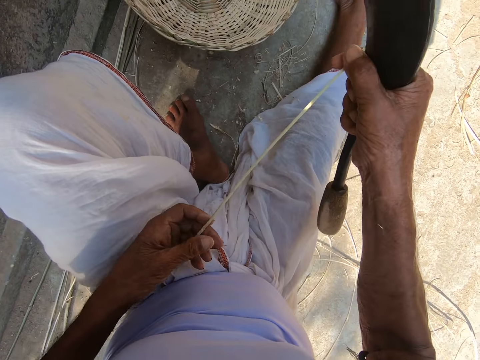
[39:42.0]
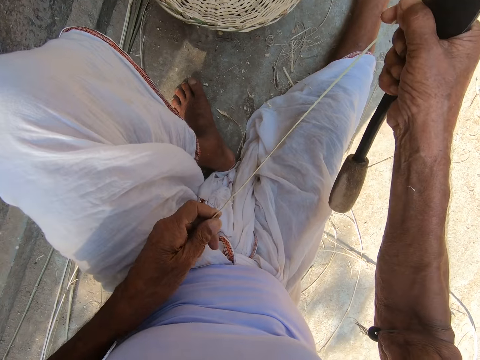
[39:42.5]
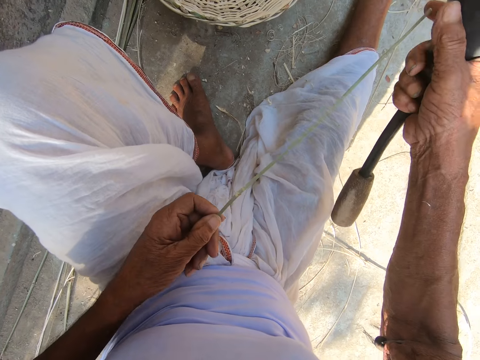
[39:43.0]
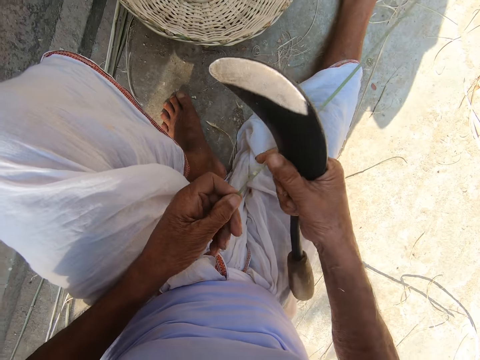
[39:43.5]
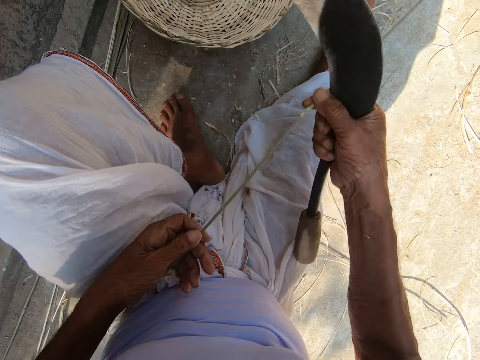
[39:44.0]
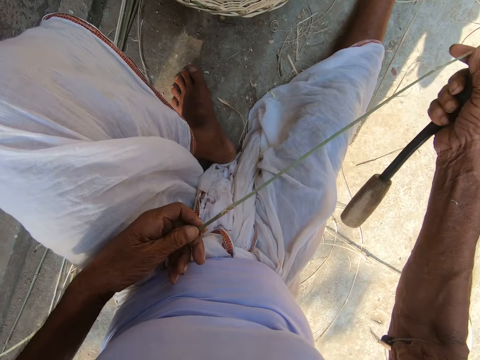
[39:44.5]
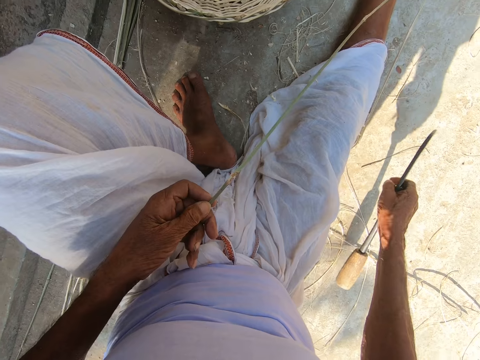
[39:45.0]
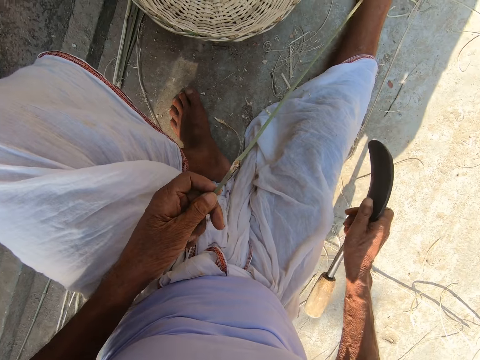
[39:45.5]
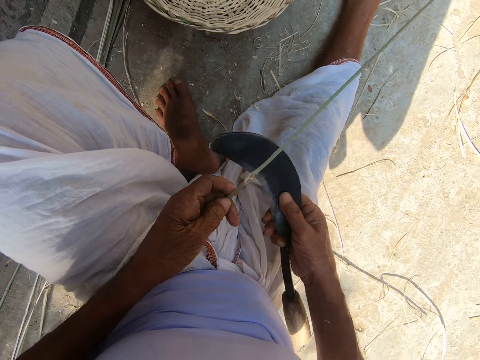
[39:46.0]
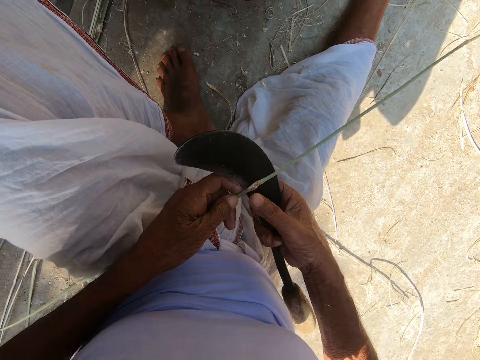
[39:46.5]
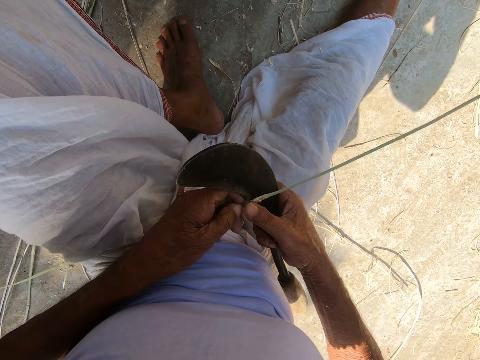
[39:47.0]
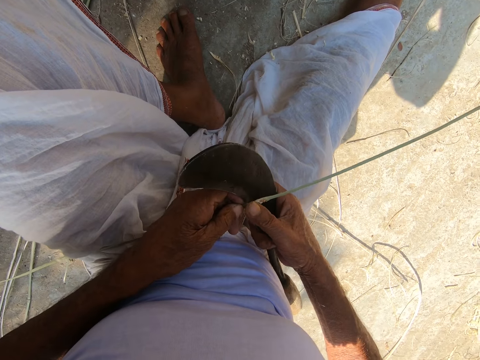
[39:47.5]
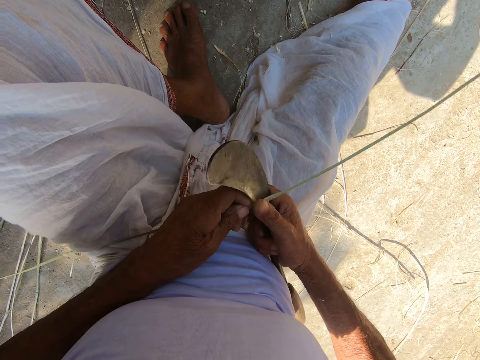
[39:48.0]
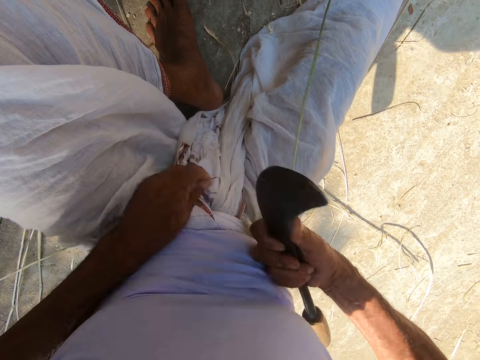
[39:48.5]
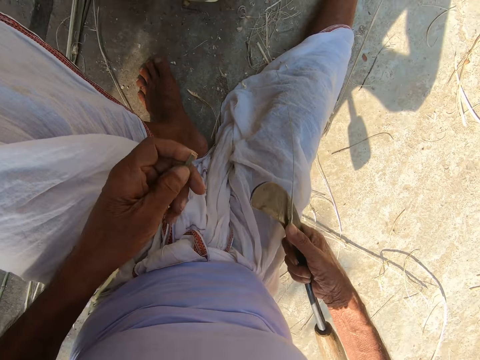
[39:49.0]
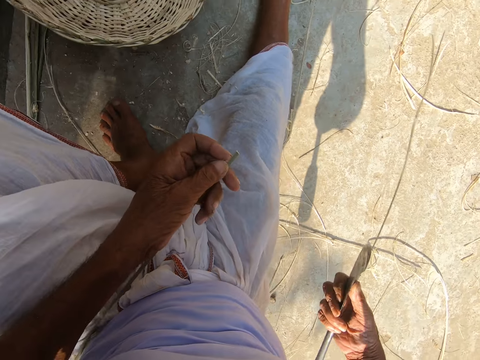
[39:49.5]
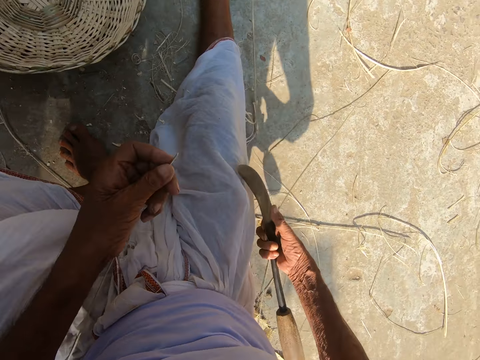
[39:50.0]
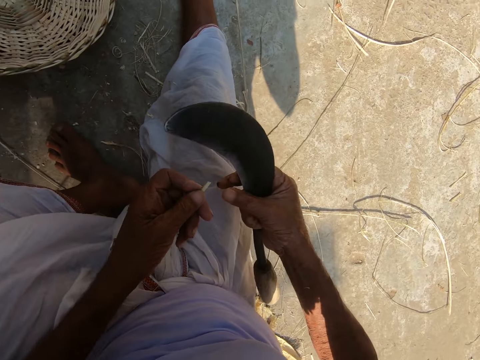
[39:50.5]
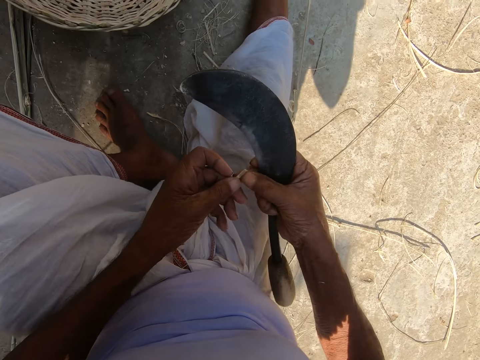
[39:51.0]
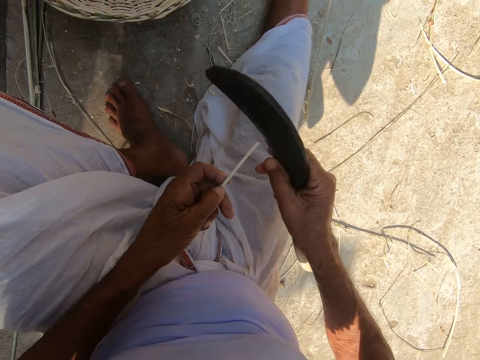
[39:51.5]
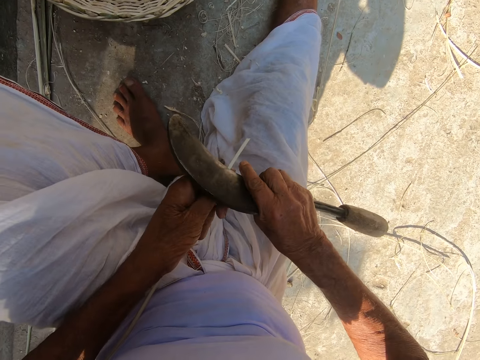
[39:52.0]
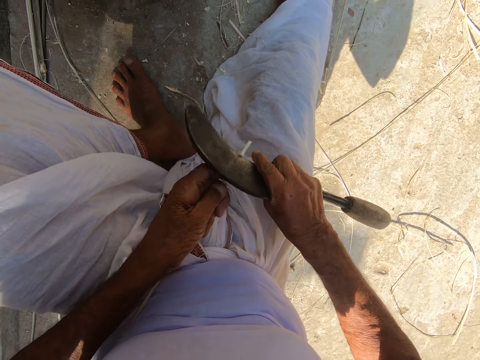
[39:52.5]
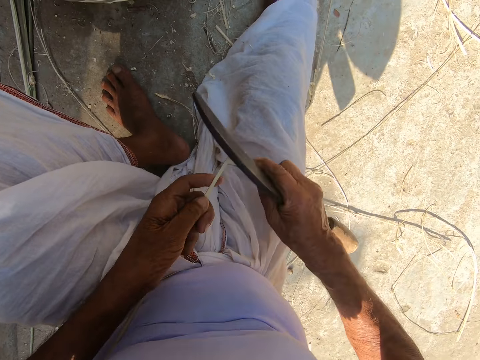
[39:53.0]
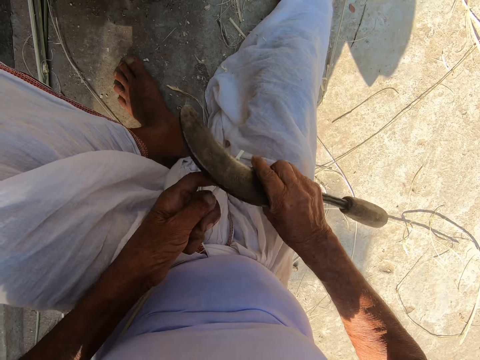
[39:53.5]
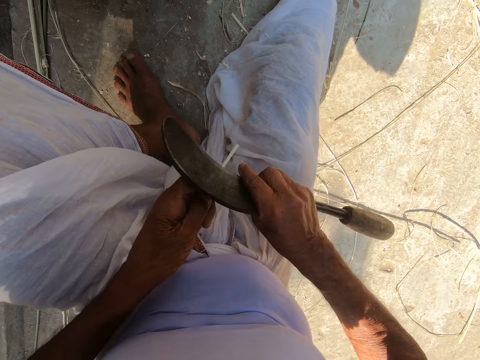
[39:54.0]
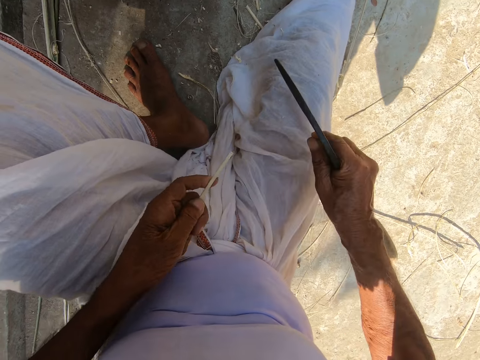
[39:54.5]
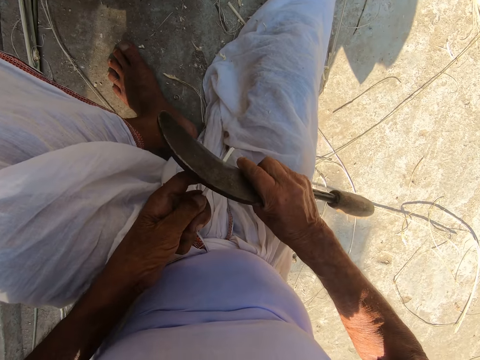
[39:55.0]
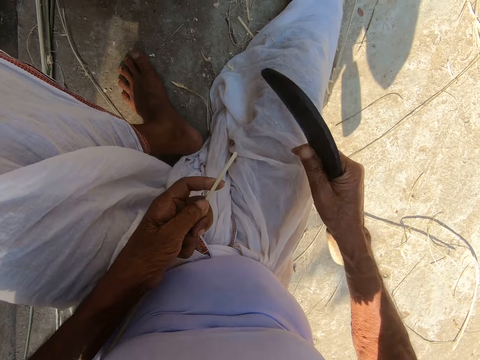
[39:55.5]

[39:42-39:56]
The camera wearer cuts the bamboo into two with the hand sickle. They peel the bamboo with the hand sickle.

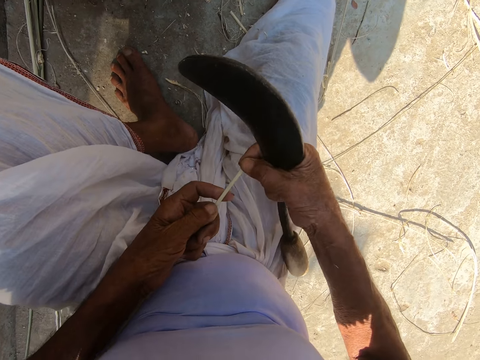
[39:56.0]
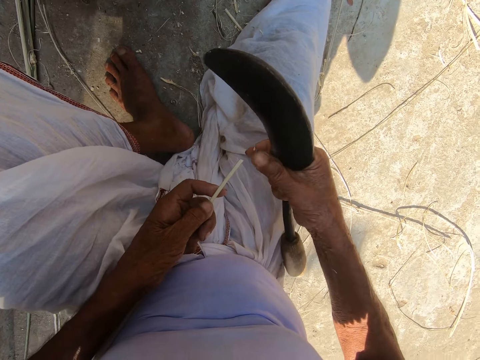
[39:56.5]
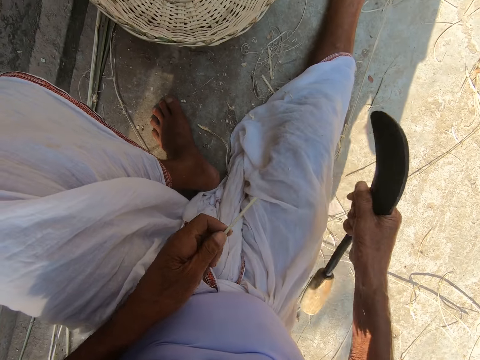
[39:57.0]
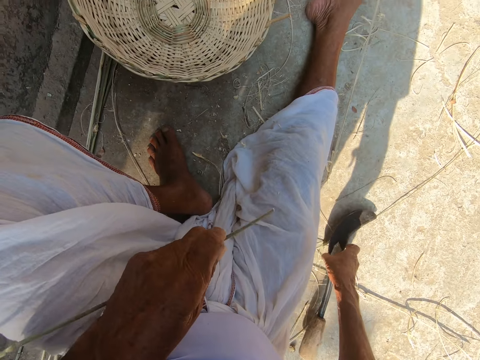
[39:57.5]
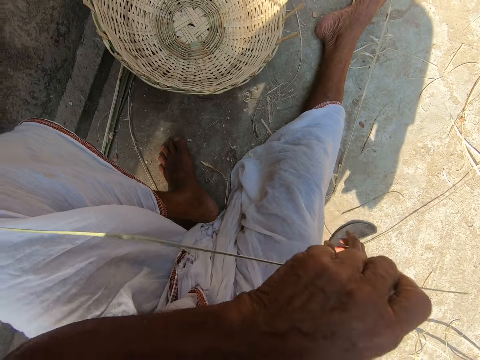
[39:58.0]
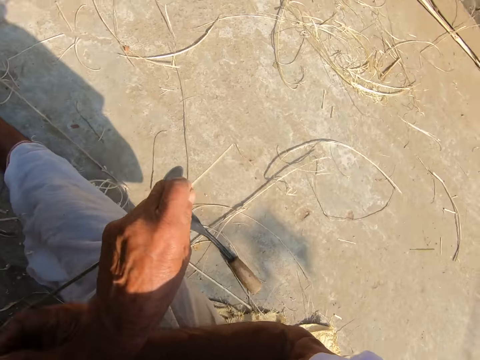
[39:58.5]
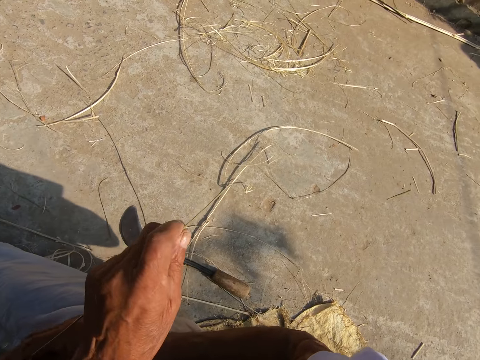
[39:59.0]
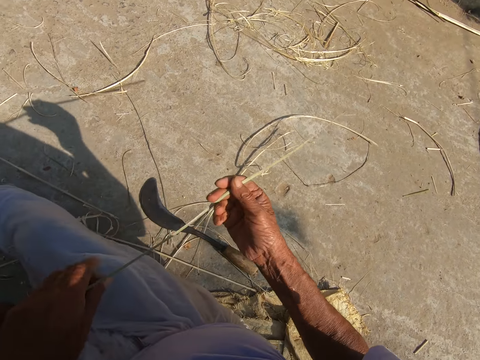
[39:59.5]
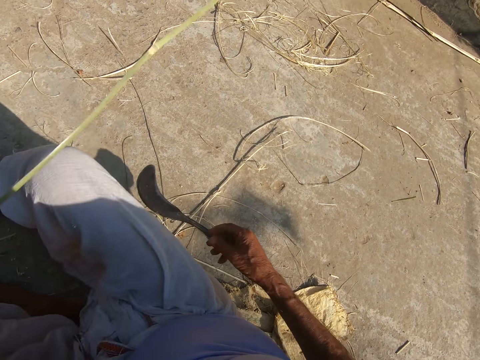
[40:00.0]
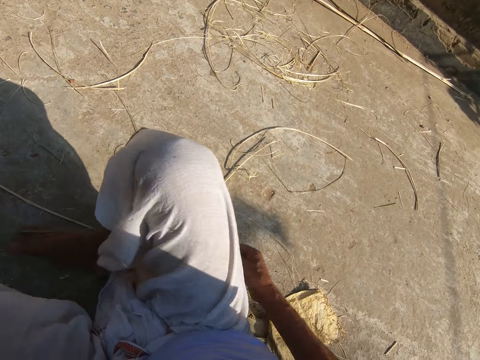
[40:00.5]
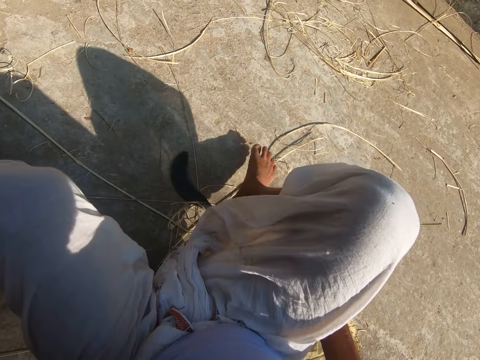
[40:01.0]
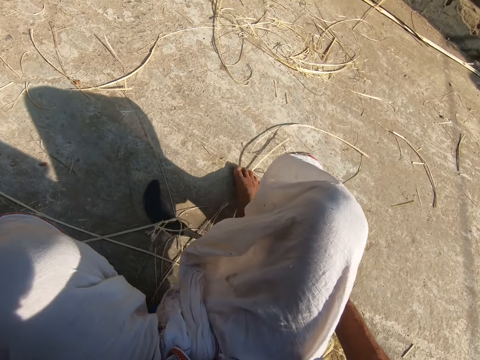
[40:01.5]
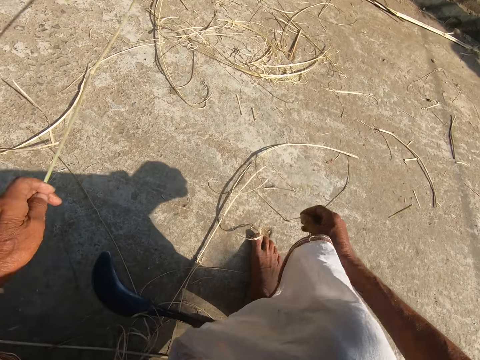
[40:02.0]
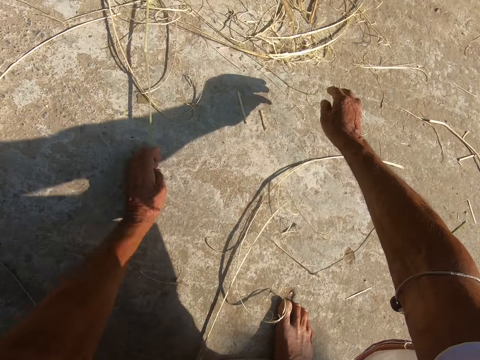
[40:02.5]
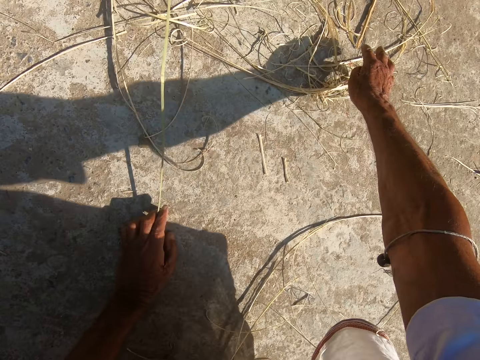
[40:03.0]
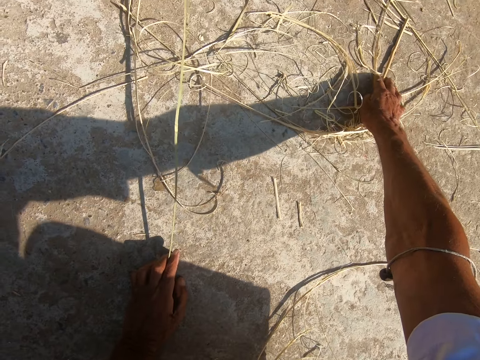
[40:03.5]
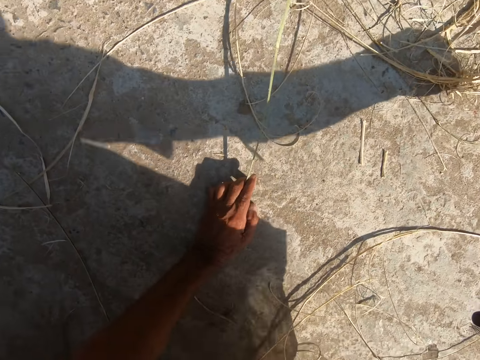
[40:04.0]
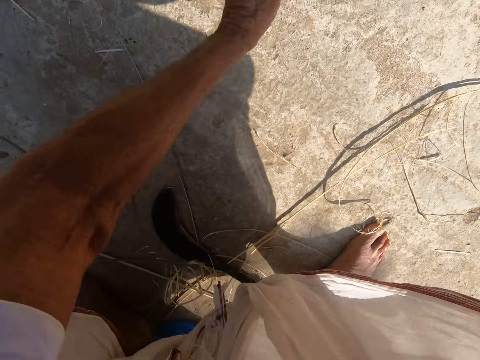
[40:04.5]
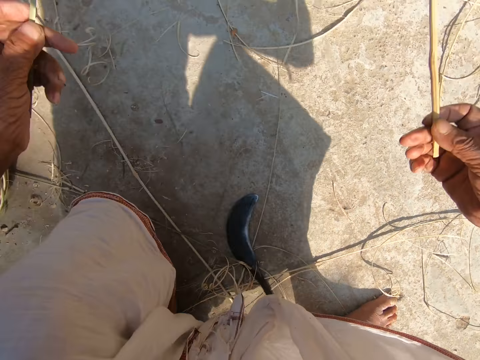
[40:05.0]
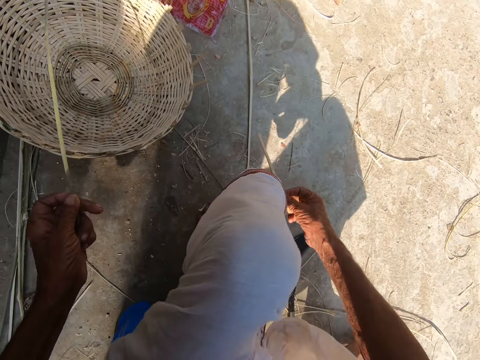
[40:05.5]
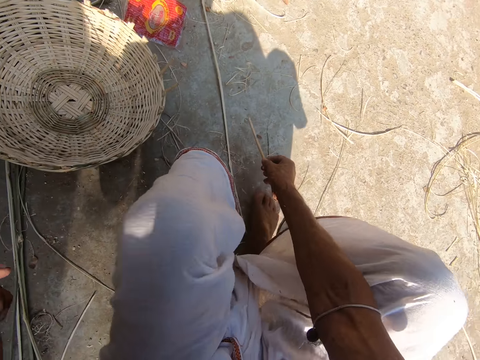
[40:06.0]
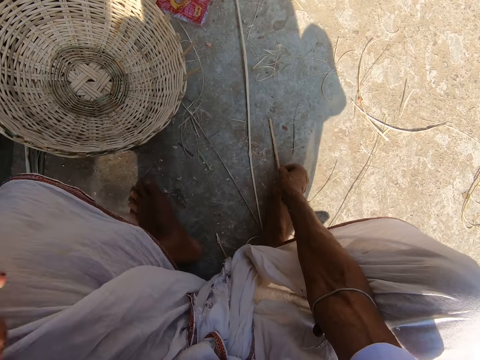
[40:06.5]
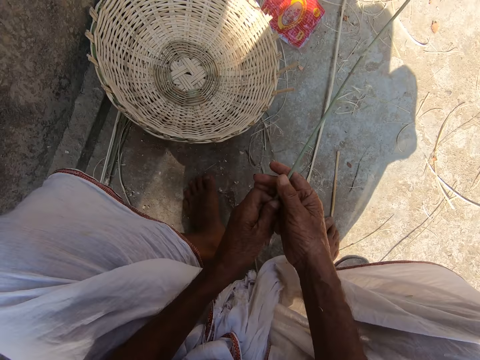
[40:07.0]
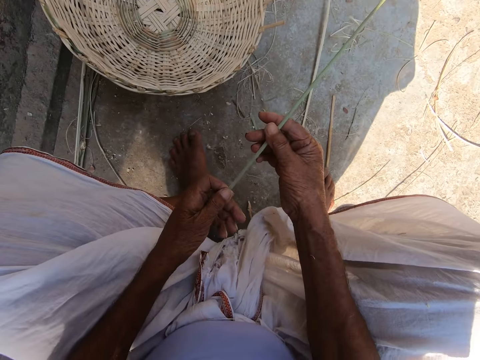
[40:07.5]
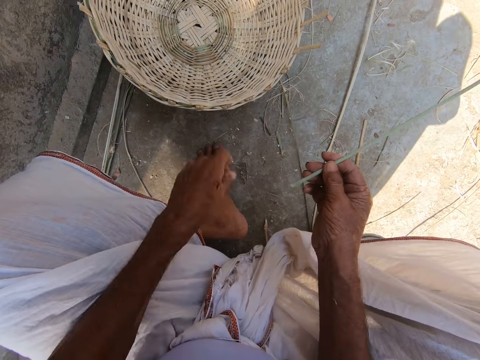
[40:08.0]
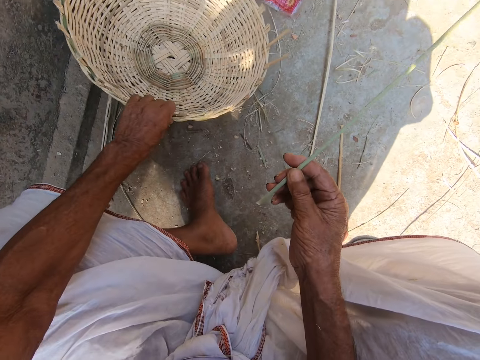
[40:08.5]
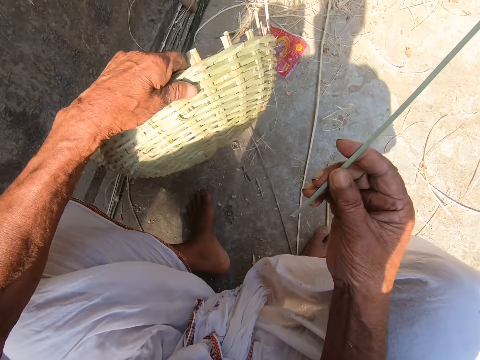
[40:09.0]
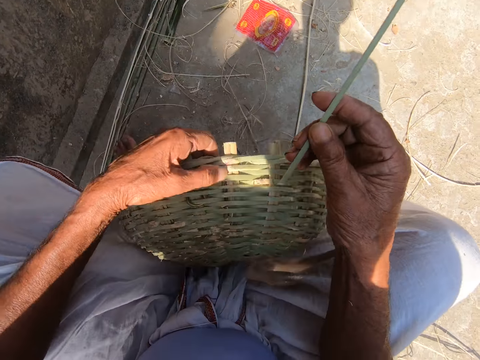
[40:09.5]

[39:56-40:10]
The camera wearer drops the hand sickle on the floor with his right hand. He stretches to pick a bamboo stick with his right hand. He drops the bamboo stick on the floor with his right hand. He picks up the basket with his left hand.
